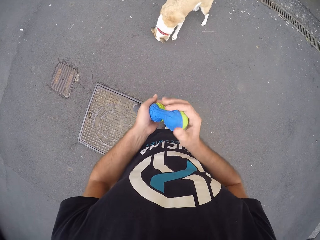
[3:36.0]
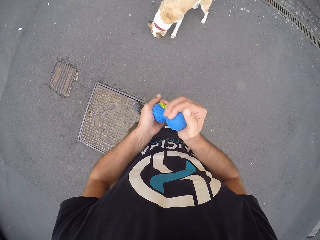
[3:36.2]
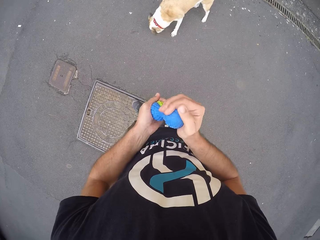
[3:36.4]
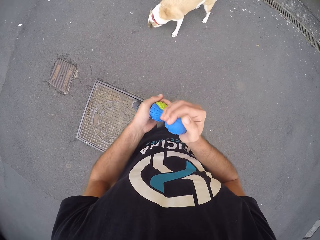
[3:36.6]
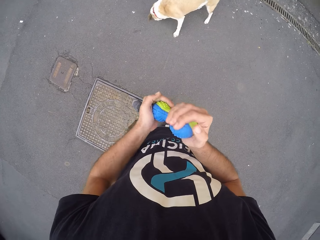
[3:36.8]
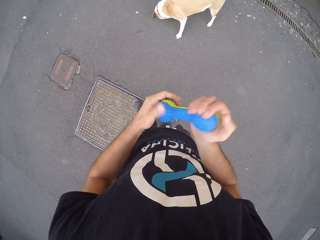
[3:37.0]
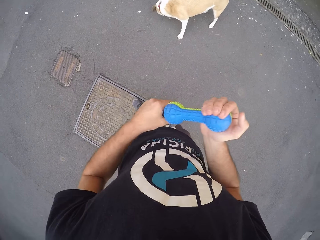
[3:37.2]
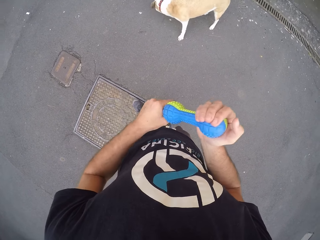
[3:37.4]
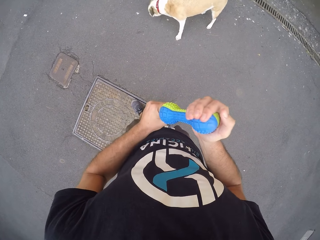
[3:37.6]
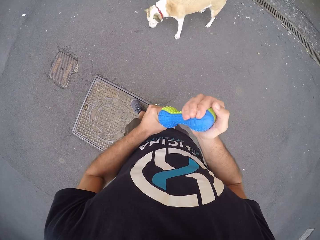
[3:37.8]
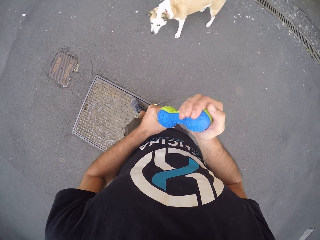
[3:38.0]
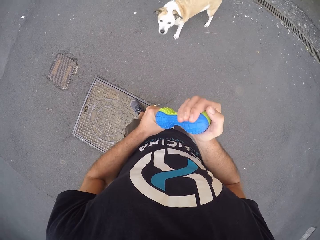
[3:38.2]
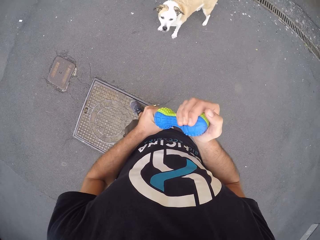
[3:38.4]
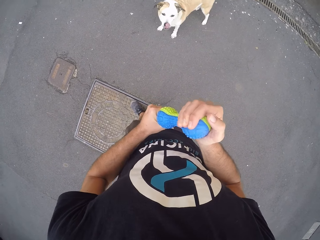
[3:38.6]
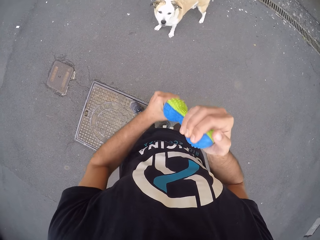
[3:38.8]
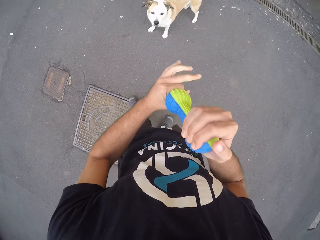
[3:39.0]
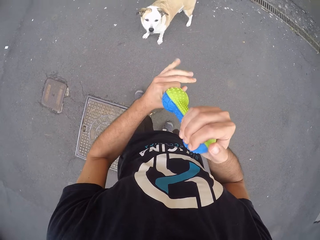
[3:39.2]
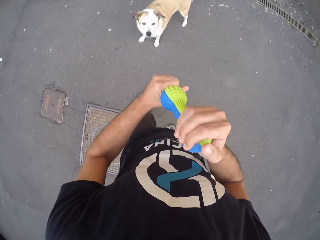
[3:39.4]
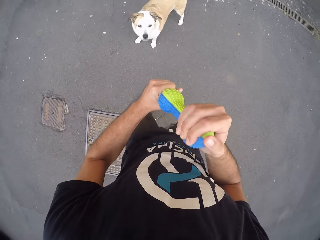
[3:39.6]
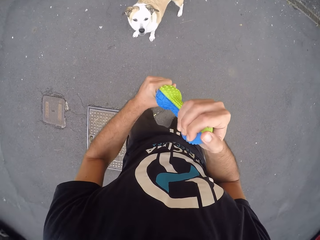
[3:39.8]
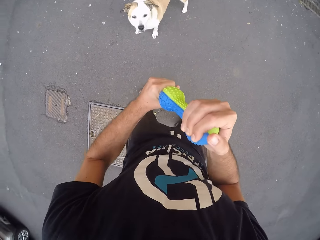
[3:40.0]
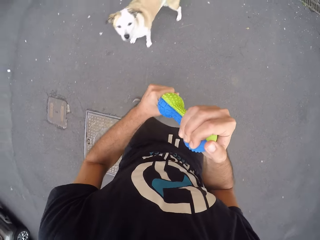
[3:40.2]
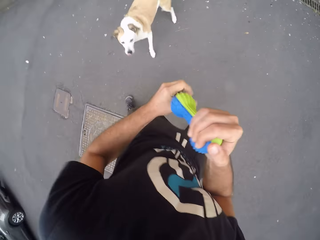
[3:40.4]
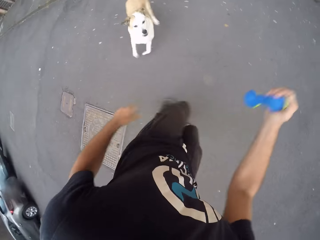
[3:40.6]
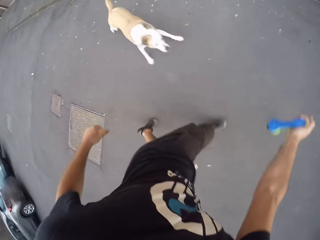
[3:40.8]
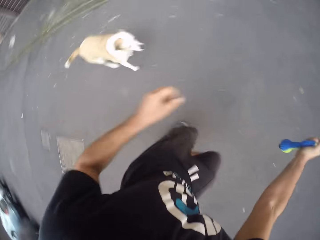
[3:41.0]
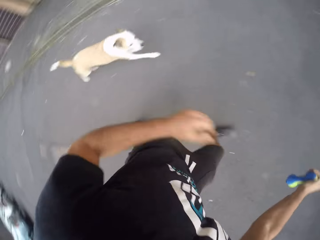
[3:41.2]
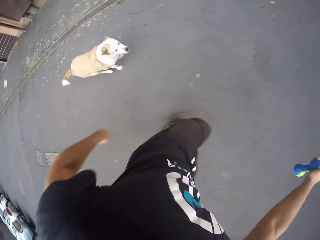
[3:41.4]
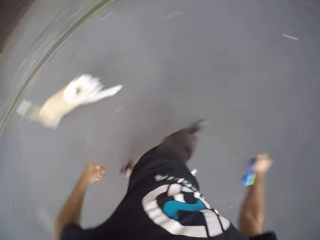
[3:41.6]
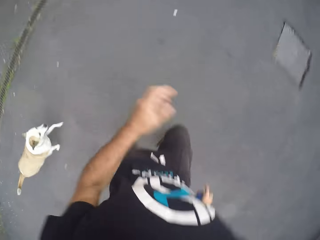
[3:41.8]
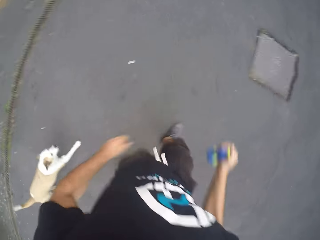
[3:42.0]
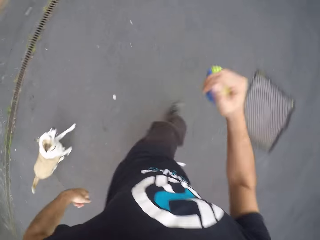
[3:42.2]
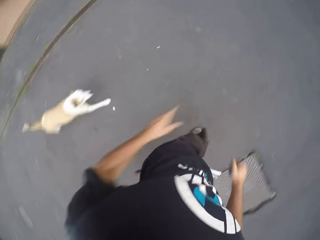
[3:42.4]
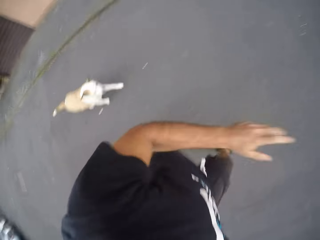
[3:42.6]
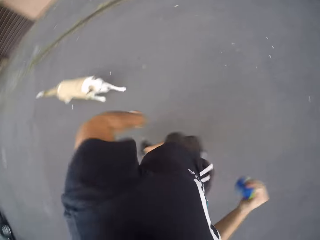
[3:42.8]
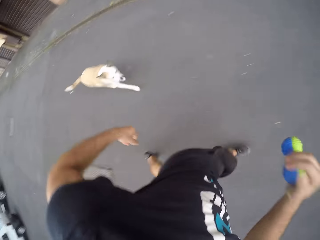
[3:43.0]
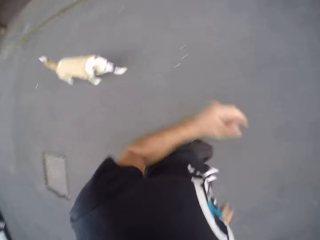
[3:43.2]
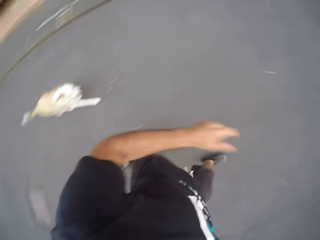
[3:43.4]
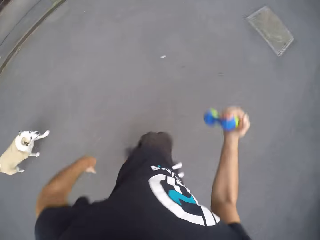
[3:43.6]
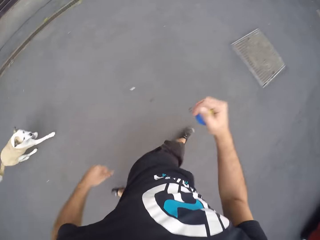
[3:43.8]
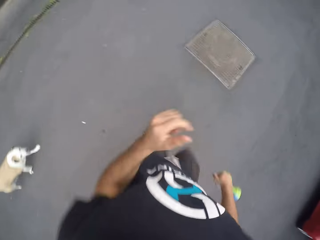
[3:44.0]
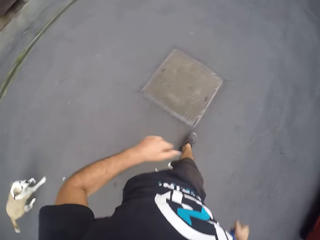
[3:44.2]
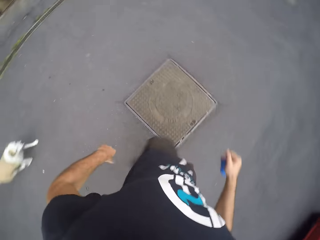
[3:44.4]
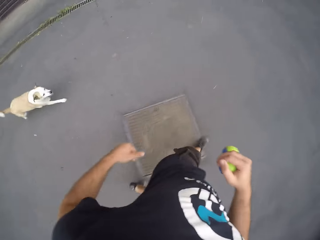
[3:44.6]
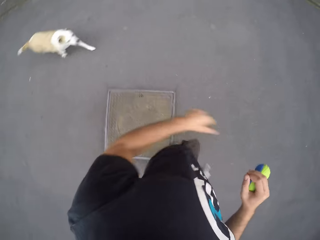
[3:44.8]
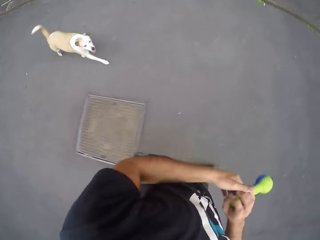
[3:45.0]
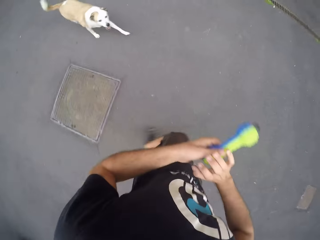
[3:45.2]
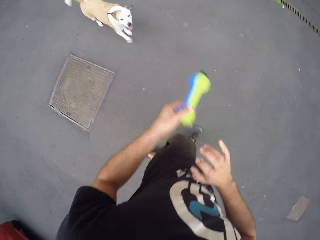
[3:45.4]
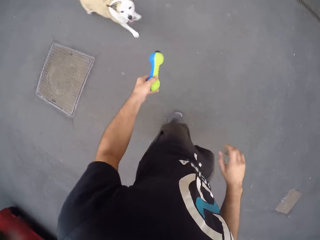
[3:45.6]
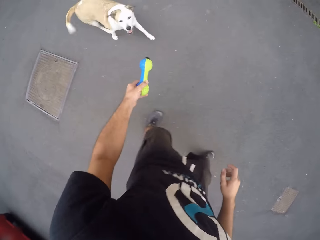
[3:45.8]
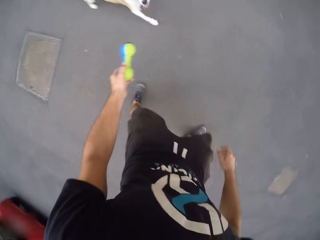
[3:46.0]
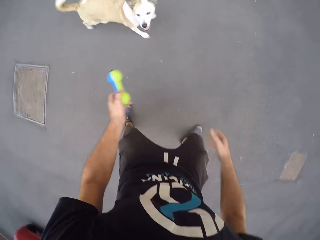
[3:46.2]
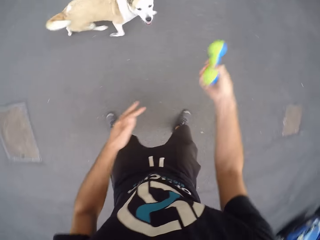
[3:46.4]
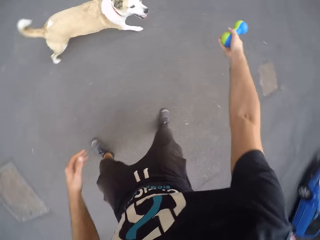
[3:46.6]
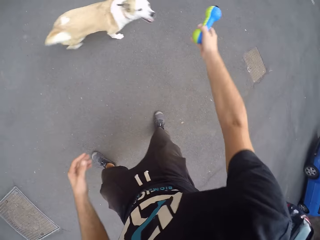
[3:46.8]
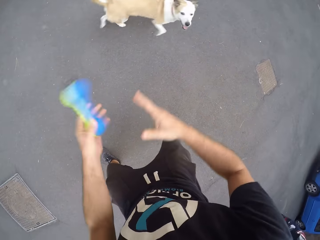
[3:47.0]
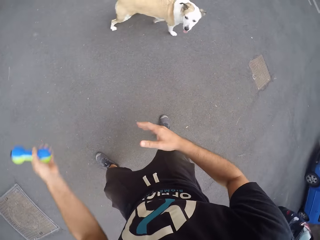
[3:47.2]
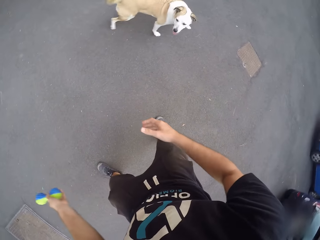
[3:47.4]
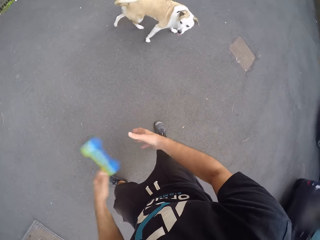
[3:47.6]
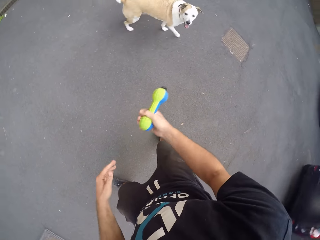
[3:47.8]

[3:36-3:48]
The camera wearer runs on the road. The dog runs on the road. The camera wearer switches the toy to his left hand. He holds something. He switches the toy to his right hand. He switches the toy to his left hand.

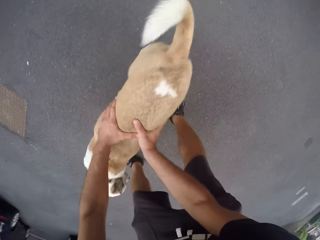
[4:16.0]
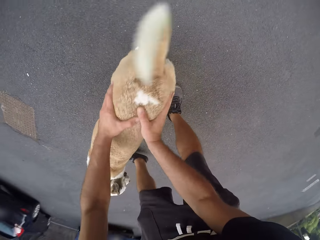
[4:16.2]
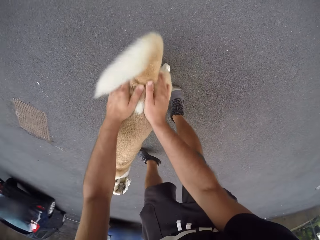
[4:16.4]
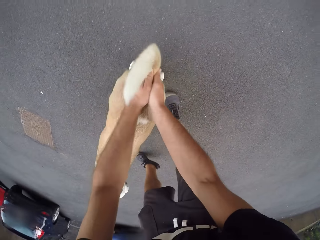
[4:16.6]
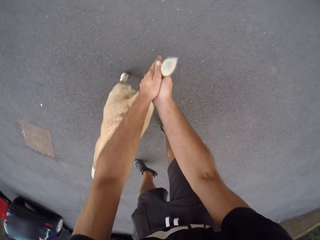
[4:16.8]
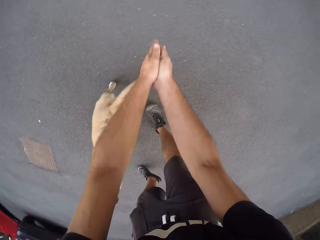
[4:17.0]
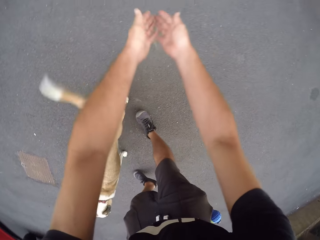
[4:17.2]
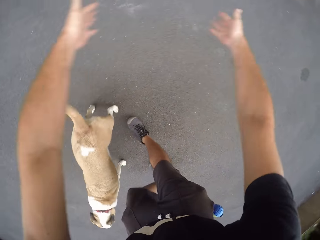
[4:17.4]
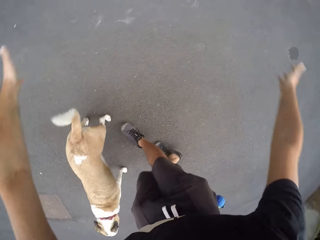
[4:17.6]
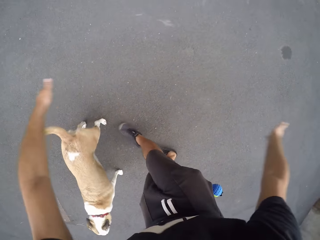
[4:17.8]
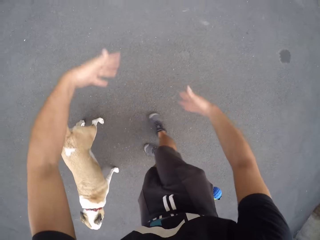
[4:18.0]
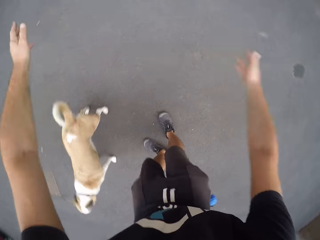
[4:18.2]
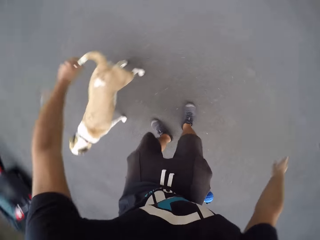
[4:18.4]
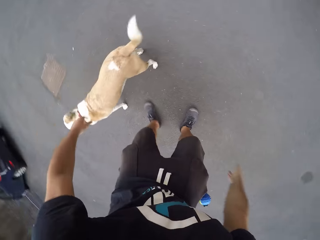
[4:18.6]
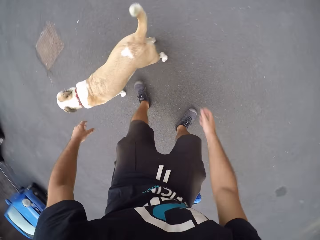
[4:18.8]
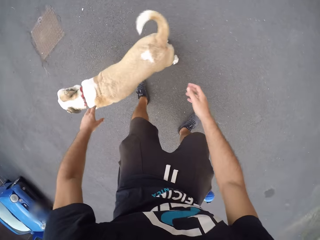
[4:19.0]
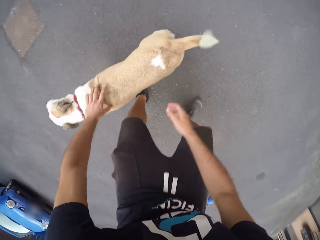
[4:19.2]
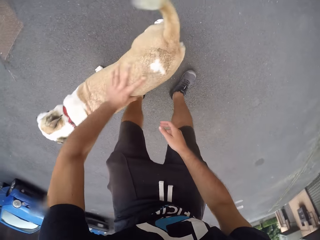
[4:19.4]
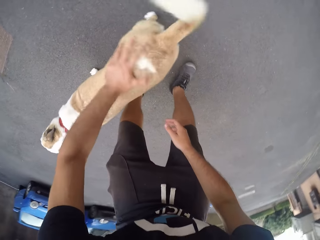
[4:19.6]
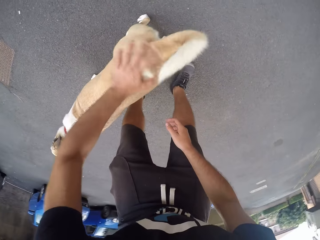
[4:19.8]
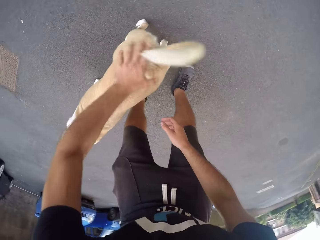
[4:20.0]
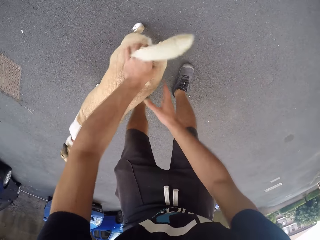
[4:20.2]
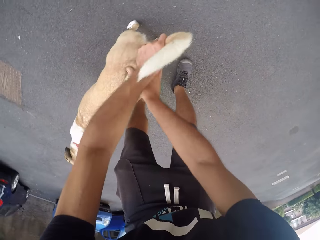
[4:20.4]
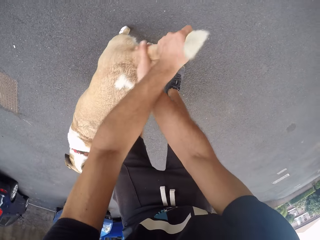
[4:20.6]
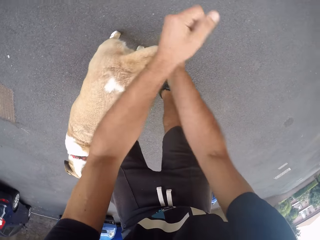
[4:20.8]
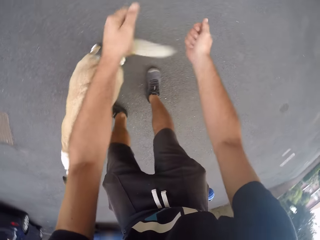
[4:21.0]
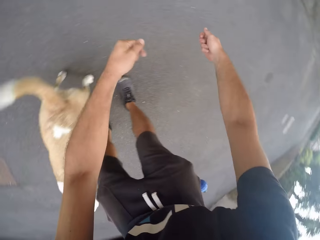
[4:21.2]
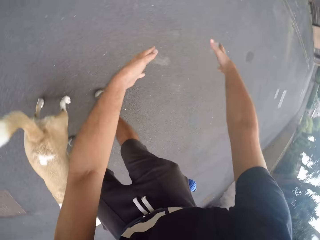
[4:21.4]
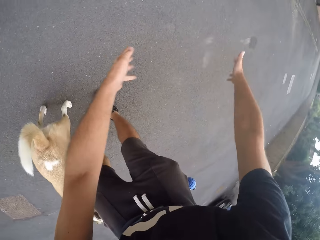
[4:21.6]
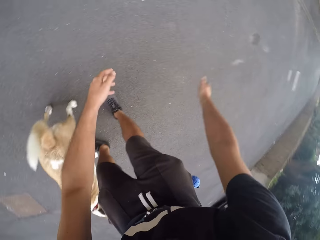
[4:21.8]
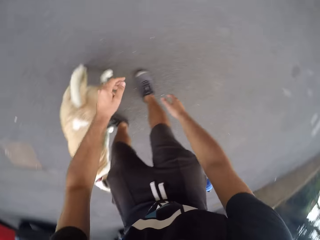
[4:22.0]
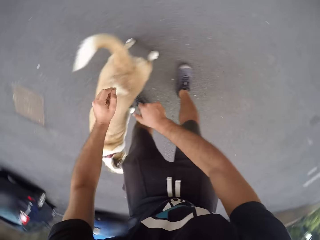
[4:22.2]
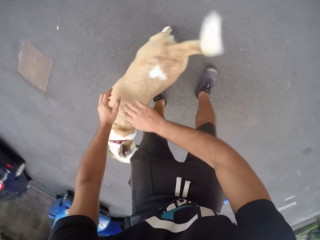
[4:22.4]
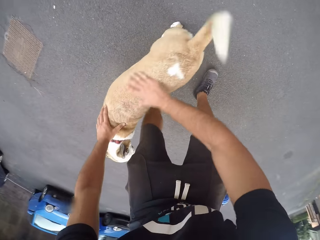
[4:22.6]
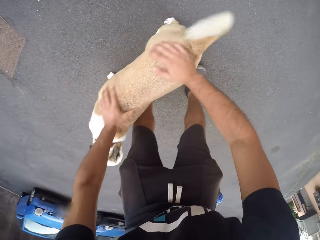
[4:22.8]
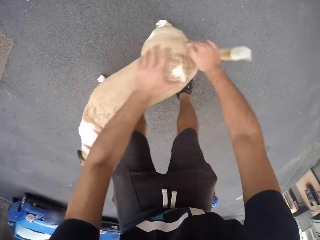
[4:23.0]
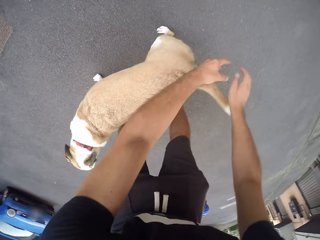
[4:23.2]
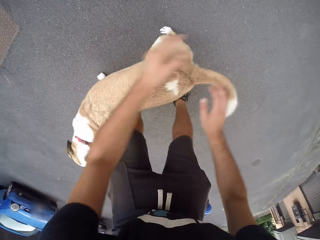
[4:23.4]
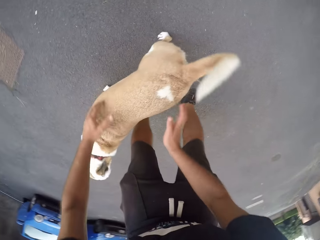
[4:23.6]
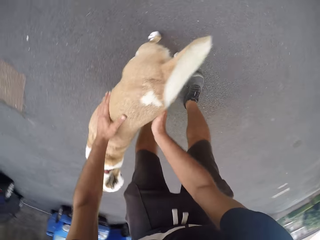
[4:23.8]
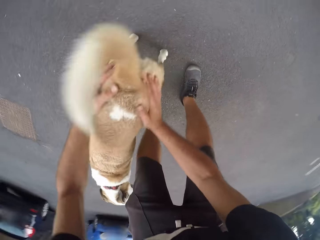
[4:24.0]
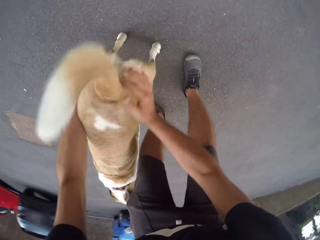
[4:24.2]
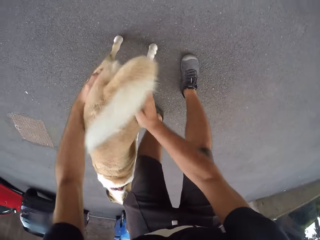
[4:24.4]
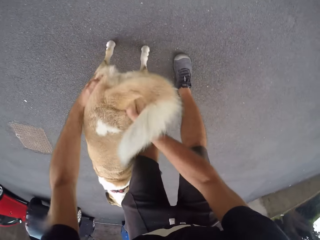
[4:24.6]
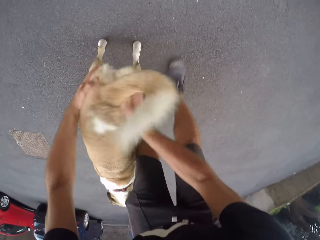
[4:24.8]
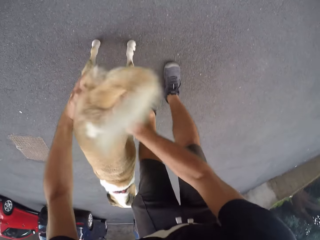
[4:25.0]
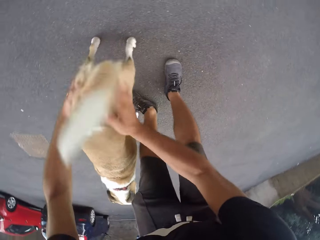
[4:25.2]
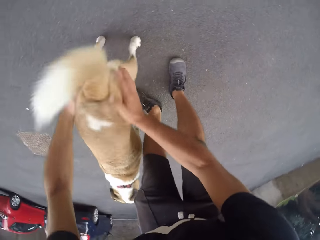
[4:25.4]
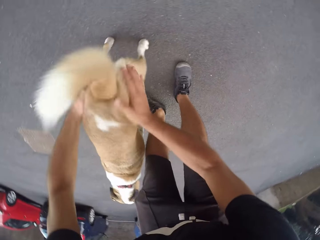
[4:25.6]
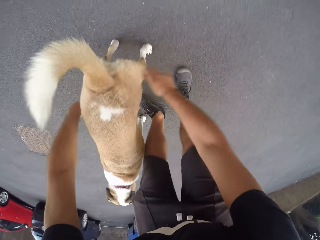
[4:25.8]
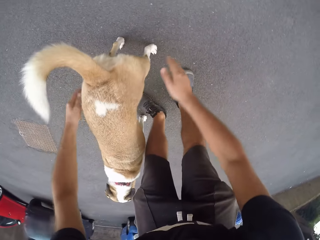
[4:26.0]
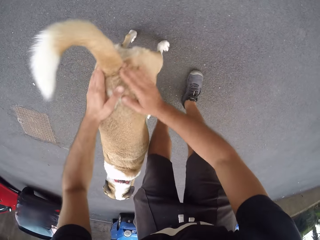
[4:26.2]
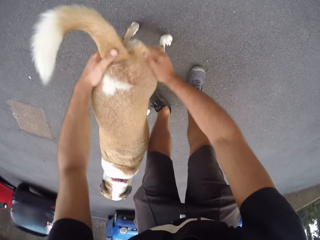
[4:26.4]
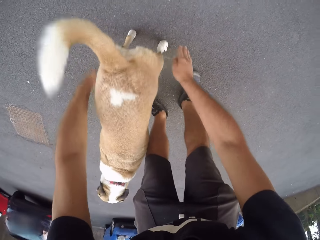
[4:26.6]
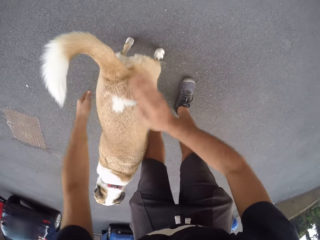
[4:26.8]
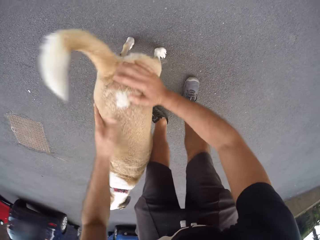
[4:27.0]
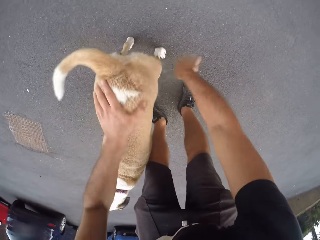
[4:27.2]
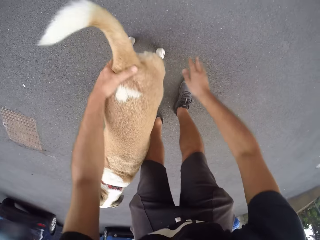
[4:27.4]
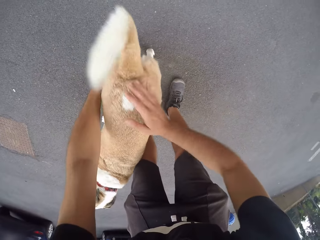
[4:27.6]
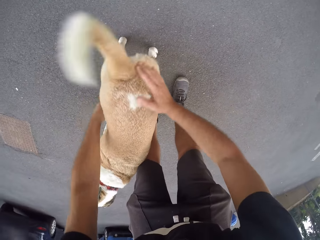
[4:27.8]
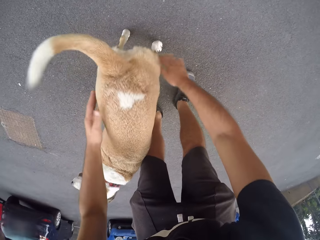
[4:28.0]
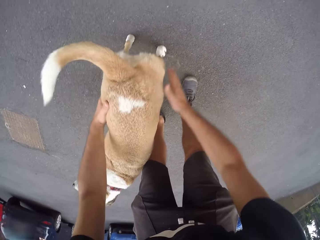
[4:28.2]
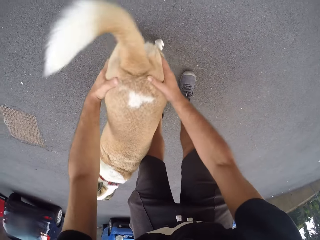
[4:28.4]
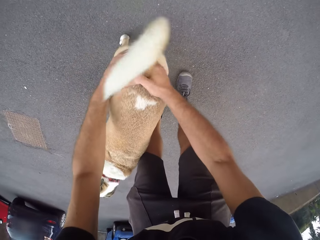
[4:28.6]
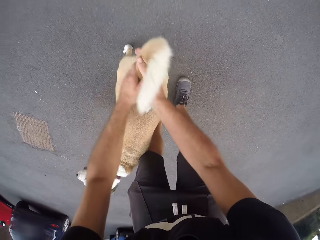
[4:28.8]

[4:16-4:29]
The camera wearer stretches his hands out. He pats the dog with his left hand. He holds the dog. He shakes out some fur from the dog's body with both hands. He throws the dog fur away. He holds the dog. He shakes out some fur from the dog's body with both hands. He throws the dog fur away.
